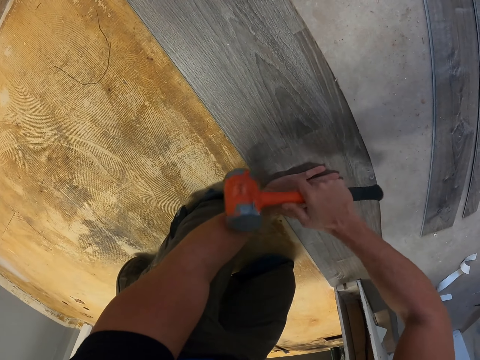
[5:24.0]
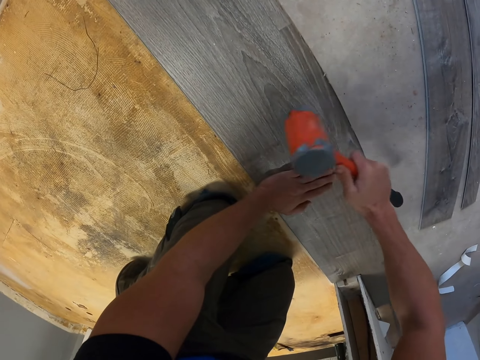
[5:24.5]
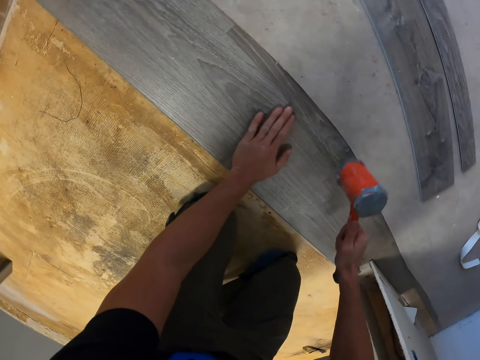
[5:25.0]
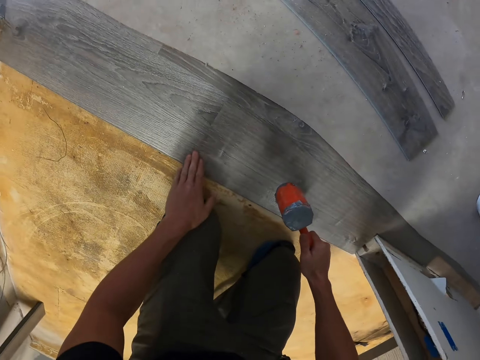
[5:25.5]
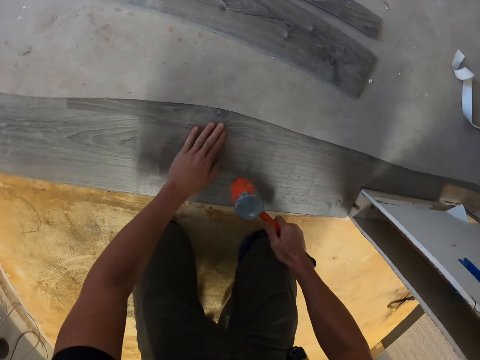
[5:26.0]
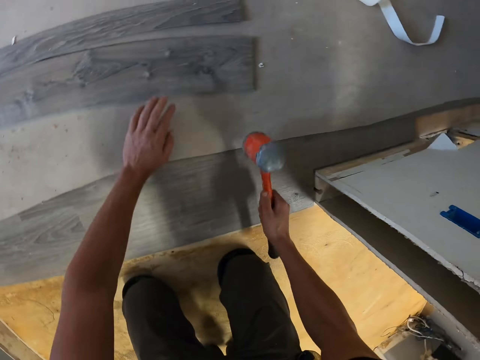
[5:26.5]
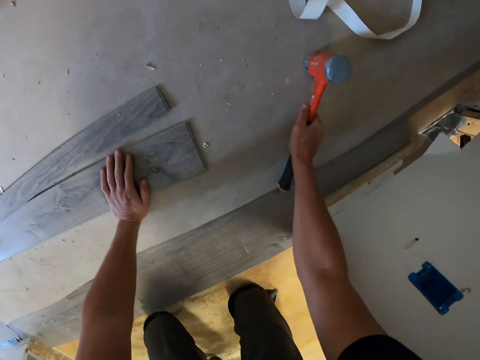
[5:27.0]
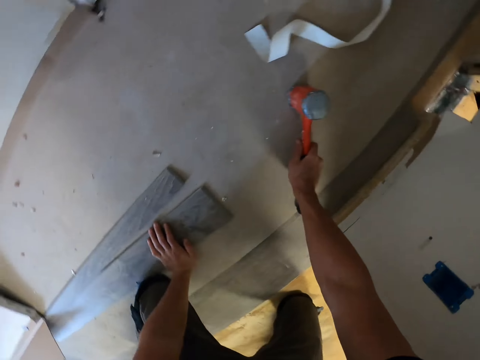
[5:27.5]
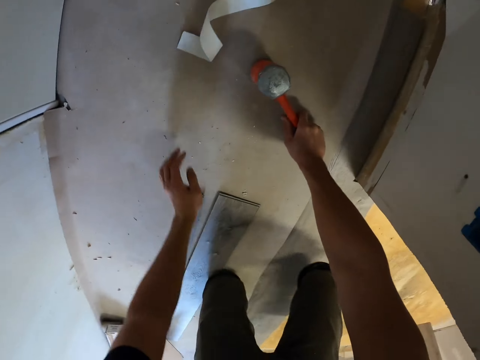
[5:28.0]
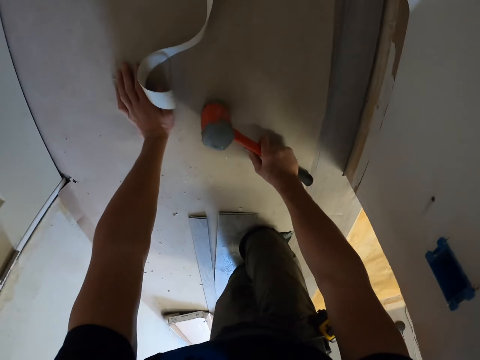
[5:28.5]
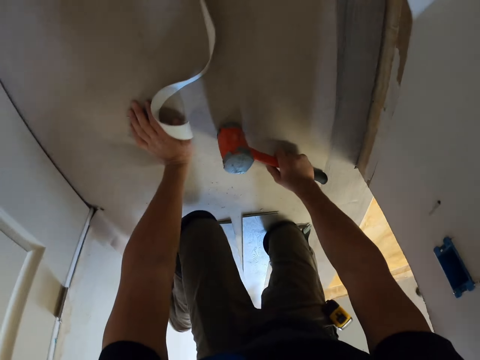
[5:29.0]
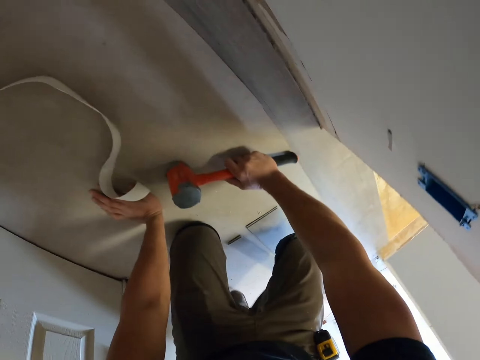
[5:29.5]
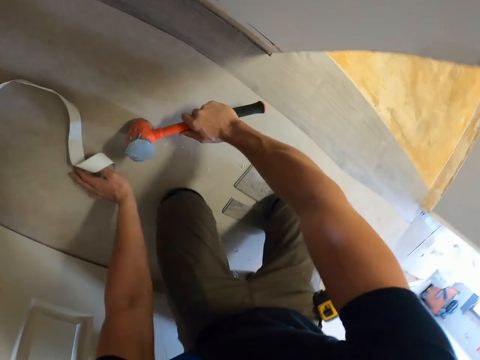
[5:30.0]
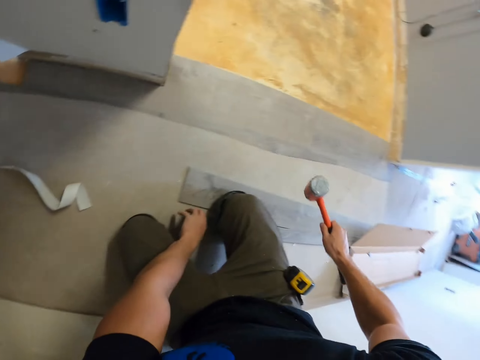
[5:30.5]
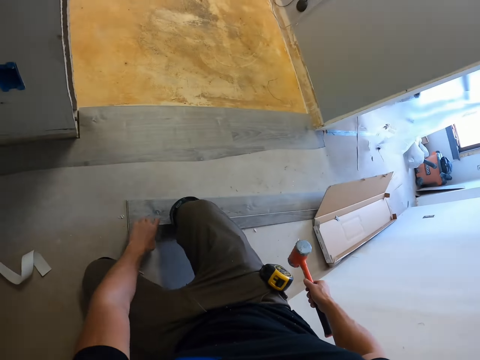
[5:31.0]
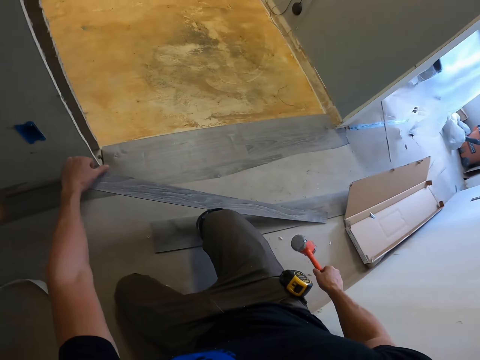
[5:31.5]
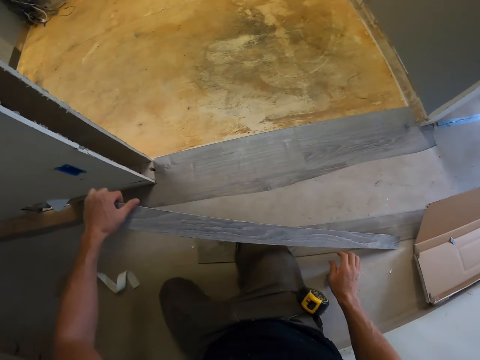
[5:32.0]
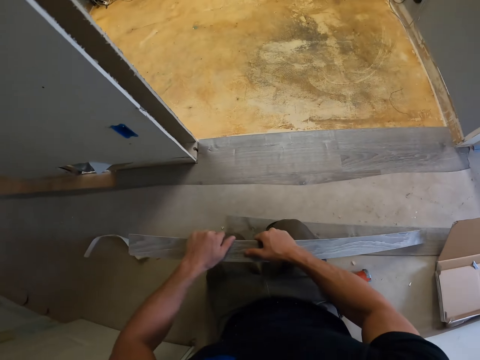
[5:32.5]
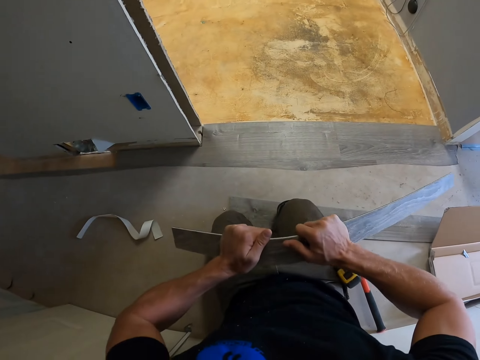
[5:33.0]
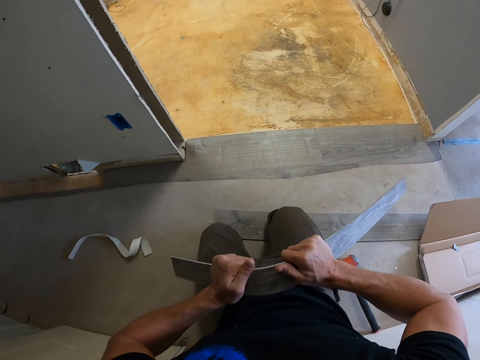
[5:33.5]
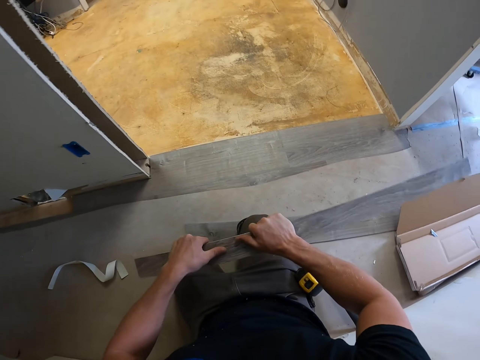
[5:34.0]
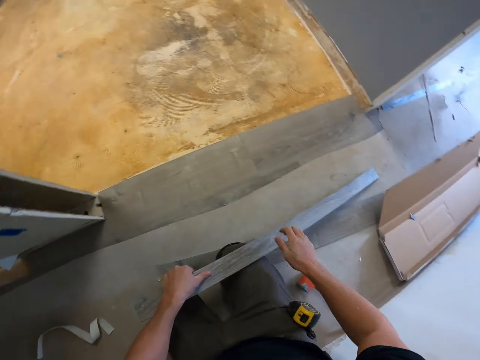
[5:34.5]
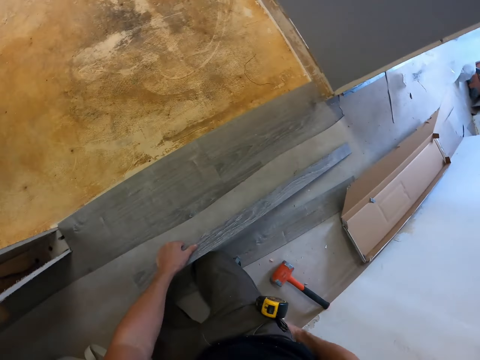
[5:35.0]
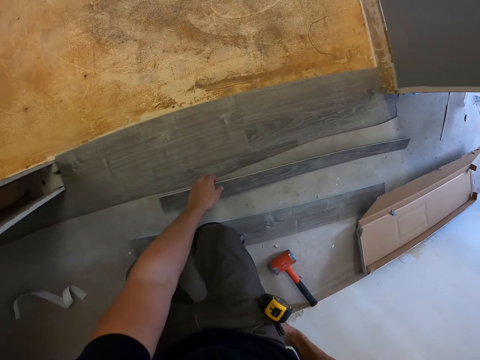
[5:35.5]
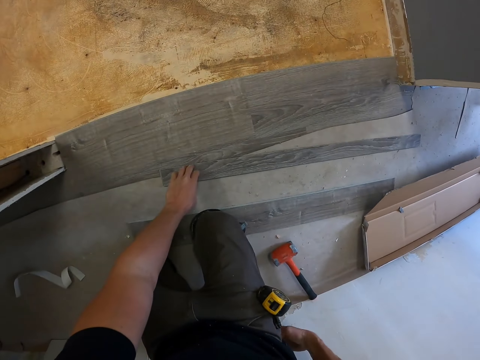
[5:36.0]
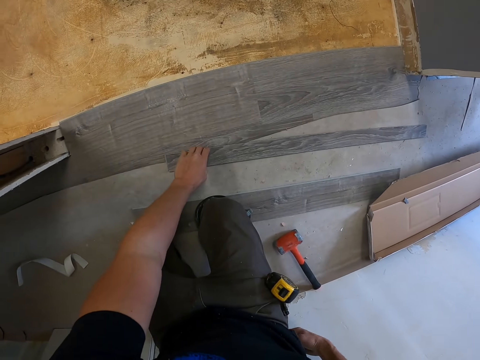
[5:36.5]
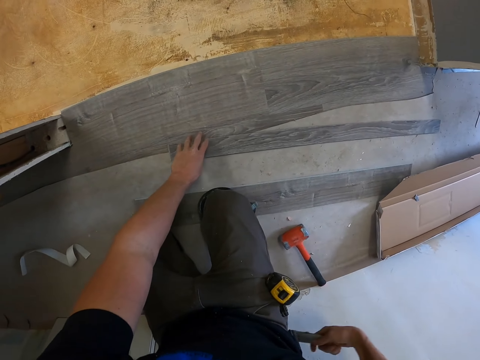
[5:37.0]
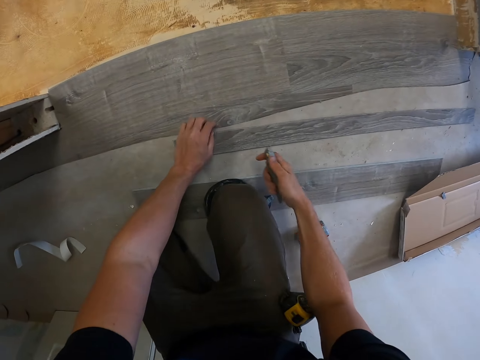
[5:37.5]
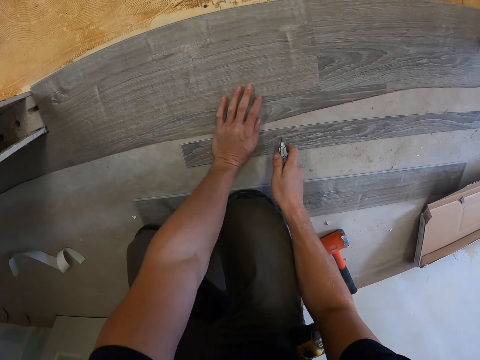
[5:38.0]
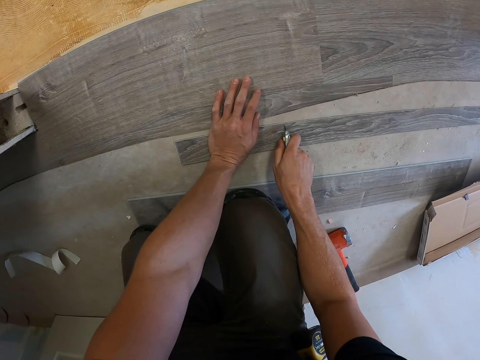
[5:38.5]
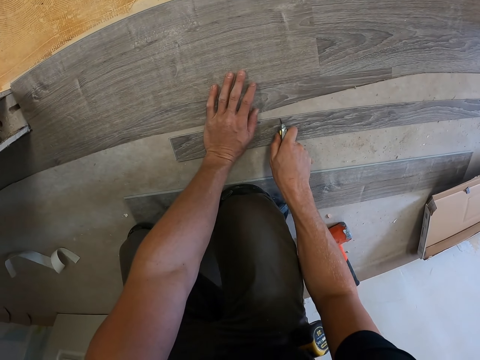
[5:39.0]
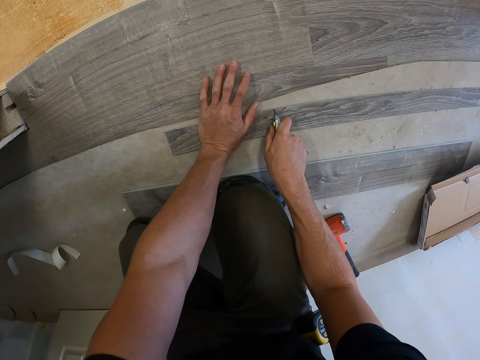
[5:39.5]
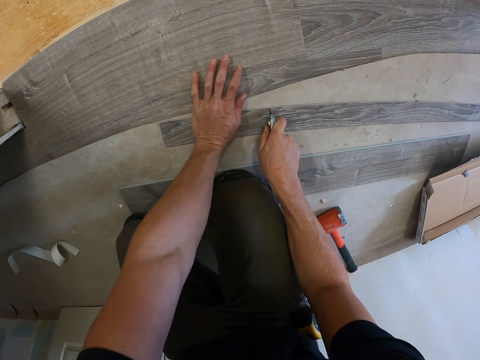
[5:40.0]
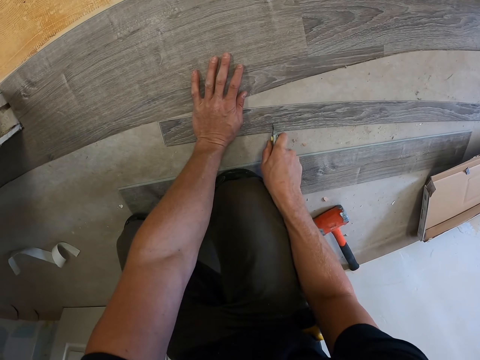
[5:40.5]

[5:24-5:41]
The camera wearer touches the wood with his left hand. He crawls. He picks up the plywood with his left hand. He tries to cut the wood with his hands. He bends the plywood. He drops the wood on the floor with his left hand. He removes the cutter from the pocket with his right hand. He cuts the wood with the cutter.

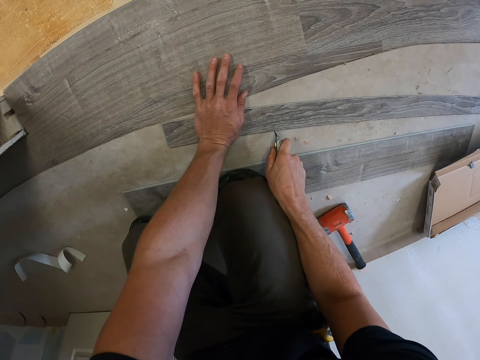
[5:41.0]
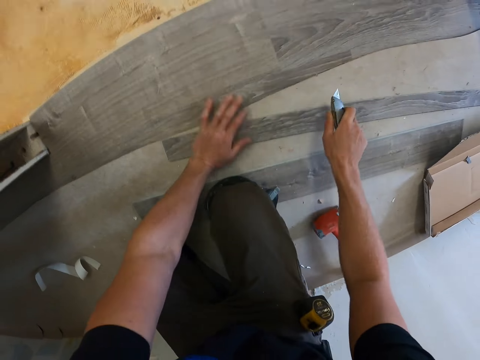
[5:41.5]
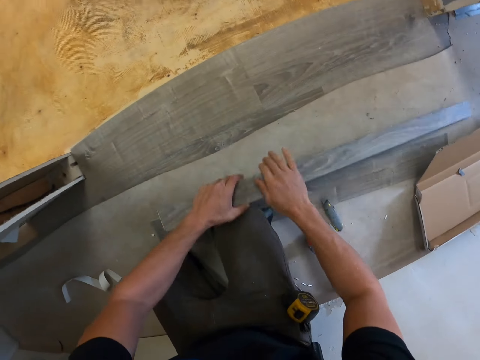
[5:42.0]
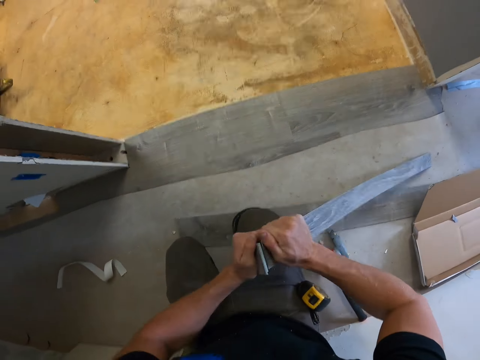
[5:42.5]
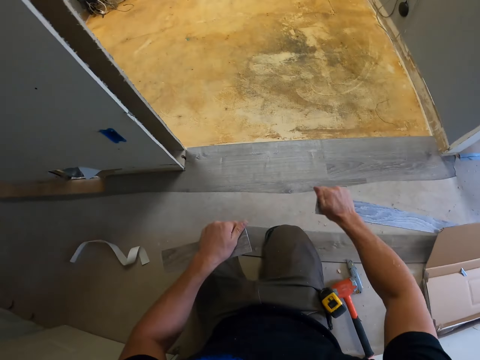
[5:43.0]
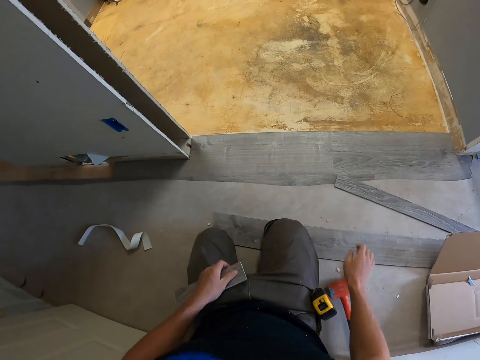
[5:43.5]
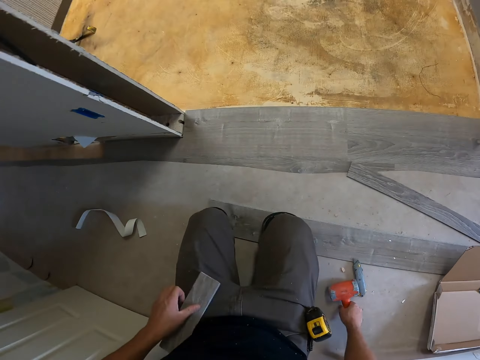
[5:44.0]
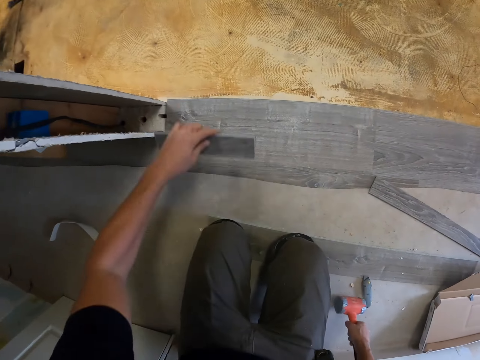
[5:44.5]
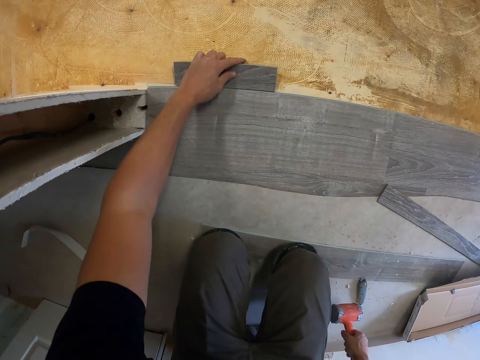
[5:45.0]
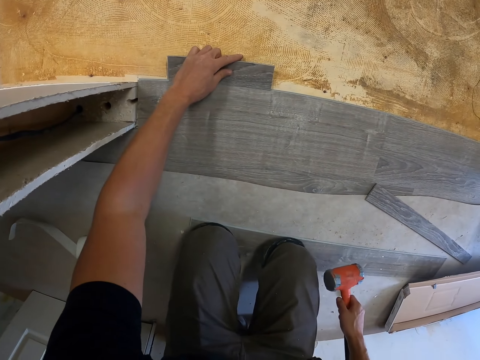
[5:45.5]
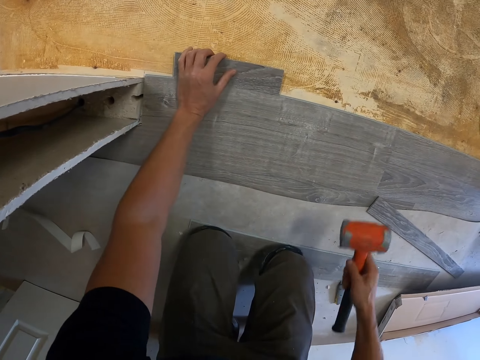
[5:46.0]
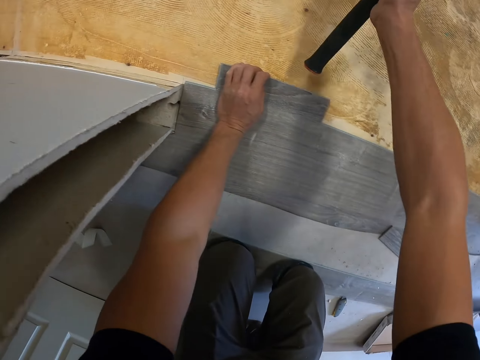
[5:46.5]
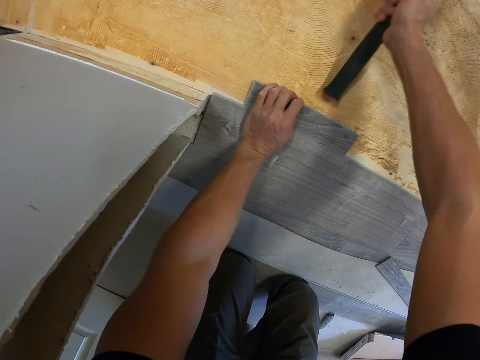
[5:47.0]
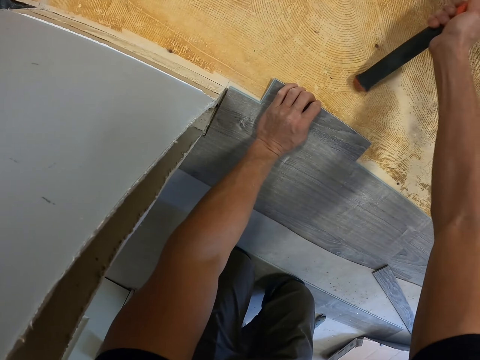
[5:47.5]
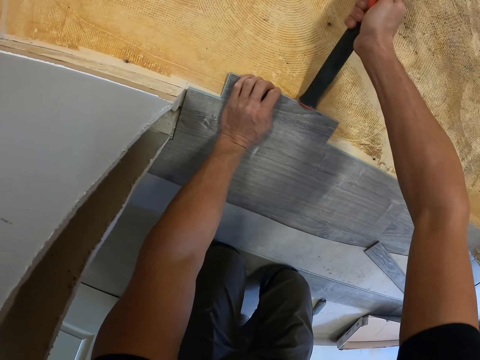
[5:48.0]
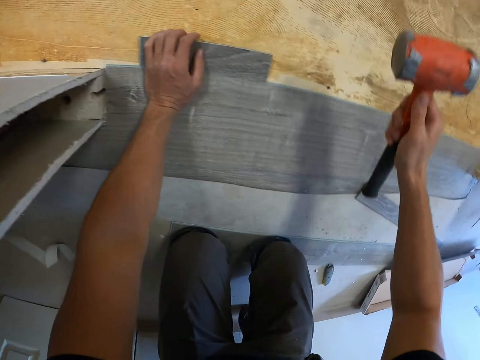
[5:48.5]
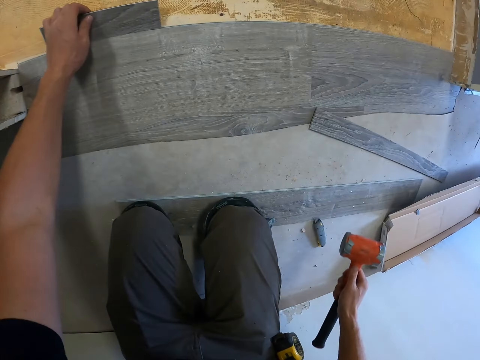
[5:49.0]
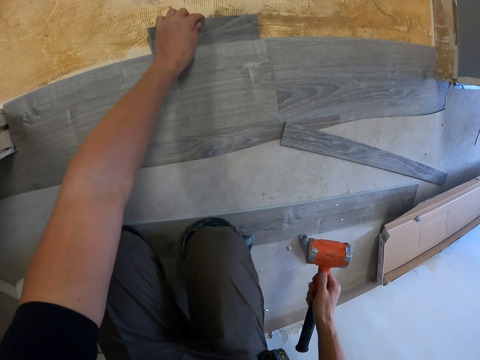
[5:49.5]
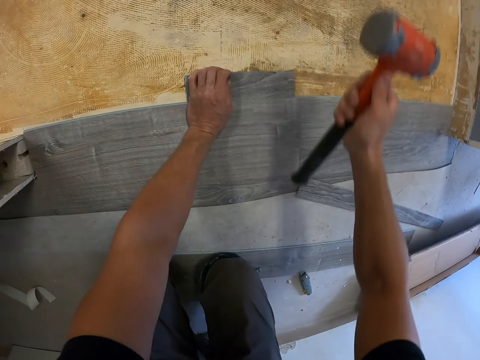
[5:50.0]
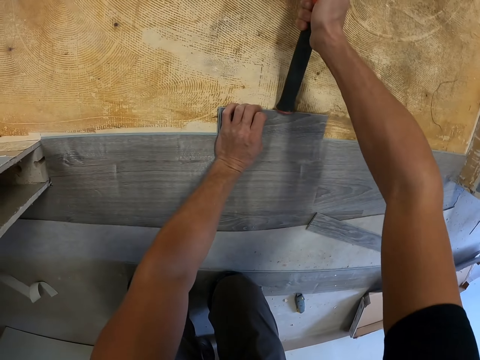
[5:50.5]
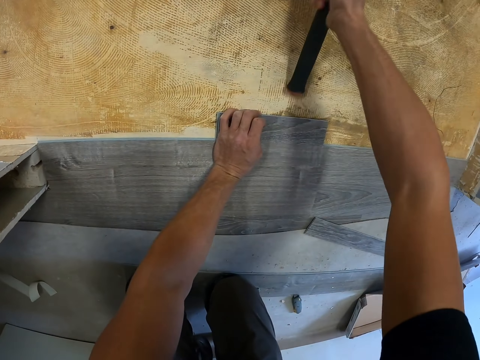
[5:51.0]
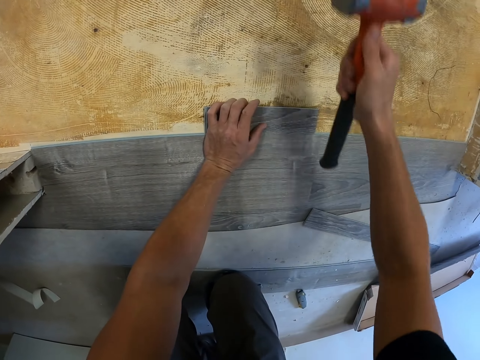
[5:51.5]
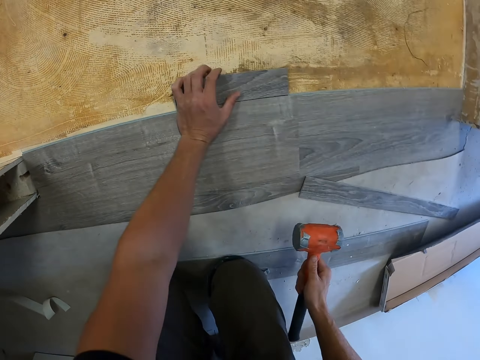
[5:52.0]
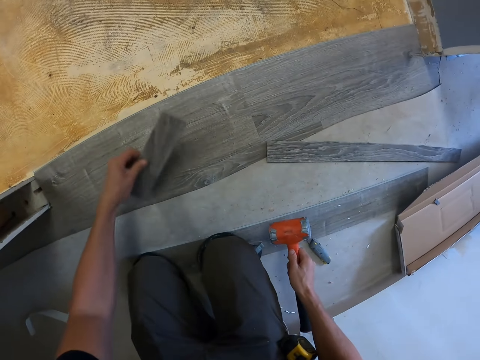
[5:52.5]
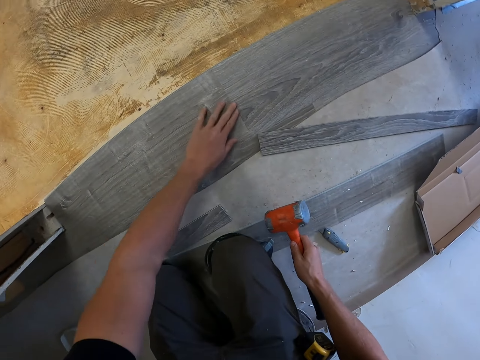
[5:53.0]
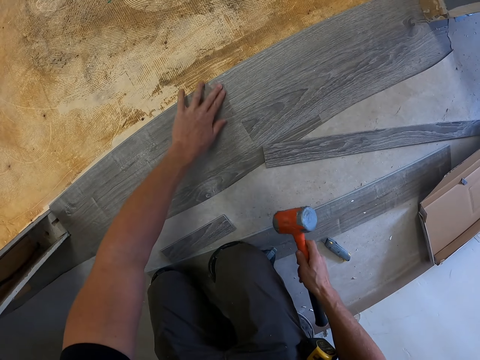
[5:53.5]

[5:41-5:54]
The camera wearer drops the cutter on the floor with the right hand. They pick up the wood from the floor with the left hand. They cut the wood with the hands. They break the wood into two. They drop the remaining wood on the floor with the right hand. They pick up the hammer with the right hand. They place the wood on the floor. They hit the plywood with the hammer with the right hand. They move the wood on the floor. They hit the wood with the hammer with the right hand. They lift the wood with the left hand, drop the wood on the floor with the left hand, and touch the wood with the left hand.
